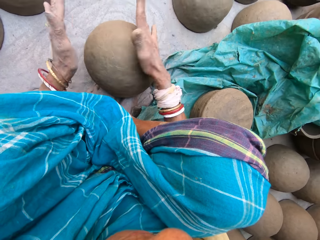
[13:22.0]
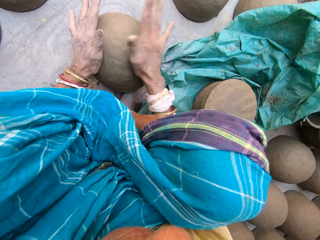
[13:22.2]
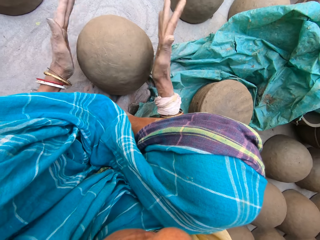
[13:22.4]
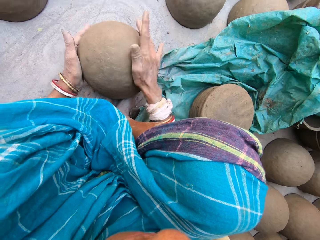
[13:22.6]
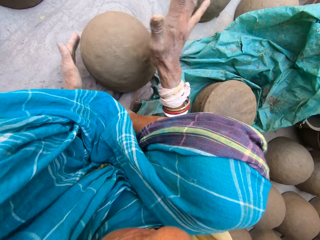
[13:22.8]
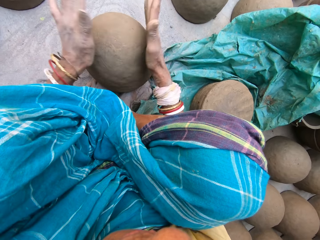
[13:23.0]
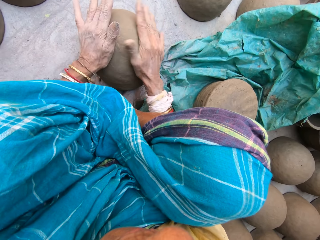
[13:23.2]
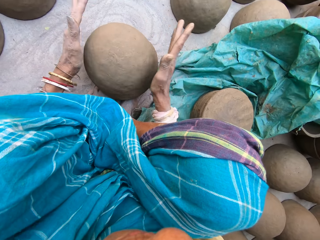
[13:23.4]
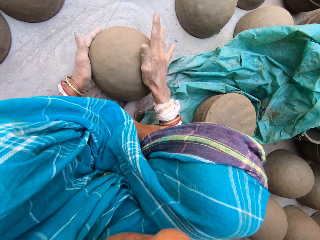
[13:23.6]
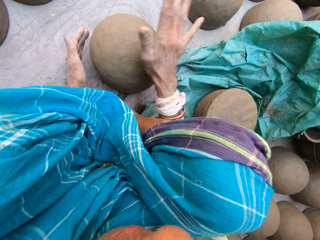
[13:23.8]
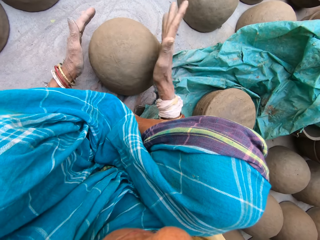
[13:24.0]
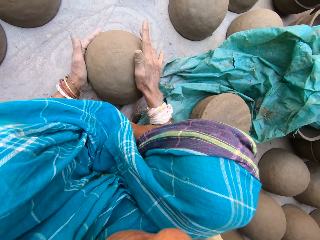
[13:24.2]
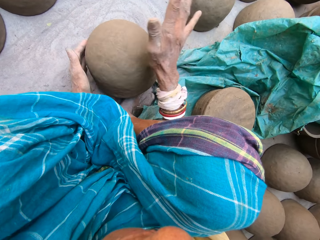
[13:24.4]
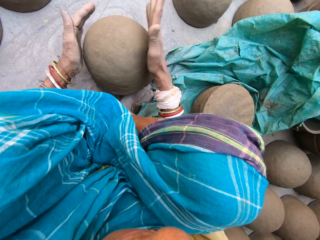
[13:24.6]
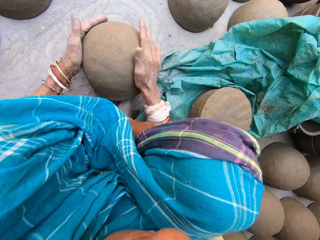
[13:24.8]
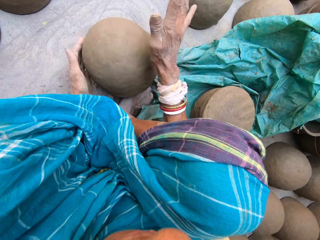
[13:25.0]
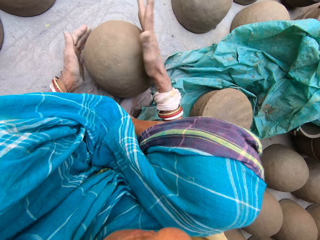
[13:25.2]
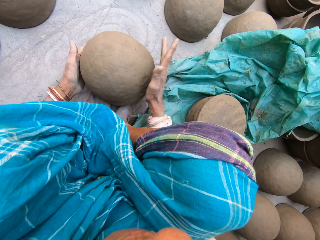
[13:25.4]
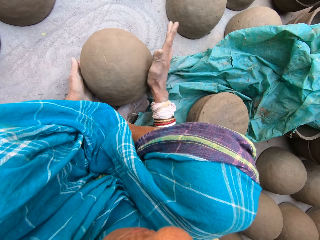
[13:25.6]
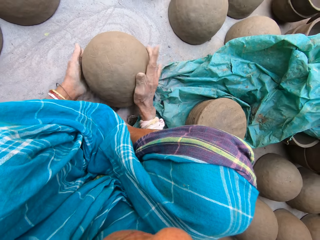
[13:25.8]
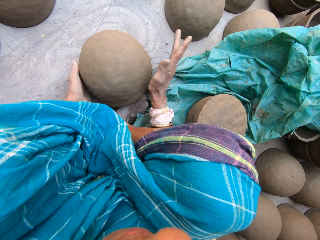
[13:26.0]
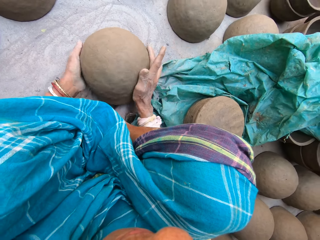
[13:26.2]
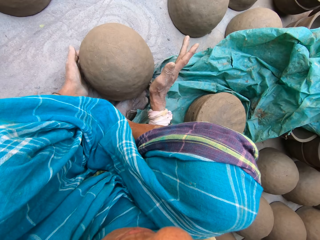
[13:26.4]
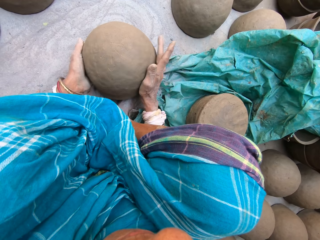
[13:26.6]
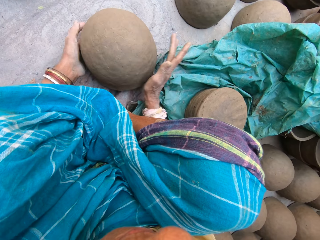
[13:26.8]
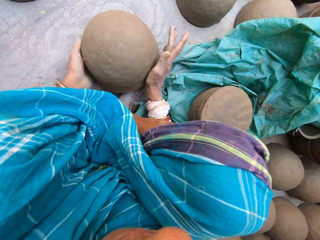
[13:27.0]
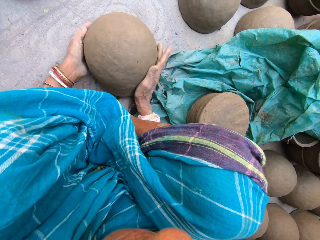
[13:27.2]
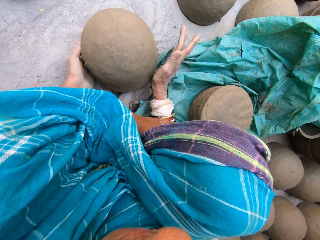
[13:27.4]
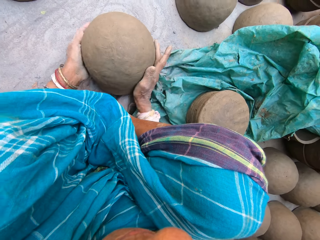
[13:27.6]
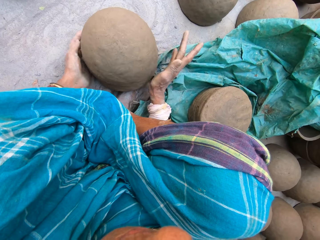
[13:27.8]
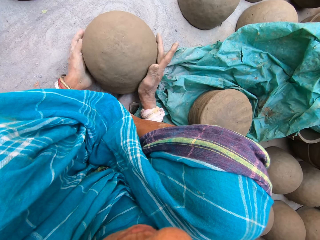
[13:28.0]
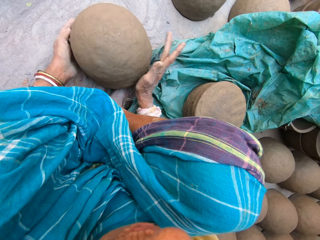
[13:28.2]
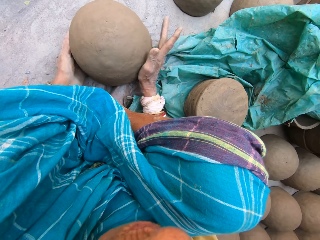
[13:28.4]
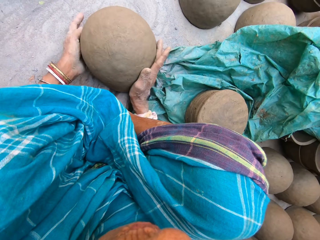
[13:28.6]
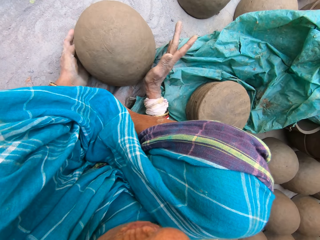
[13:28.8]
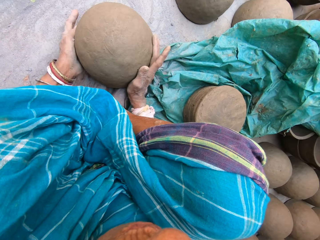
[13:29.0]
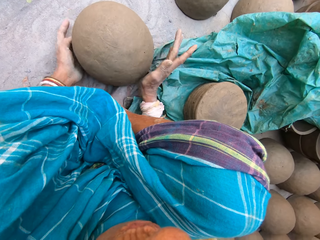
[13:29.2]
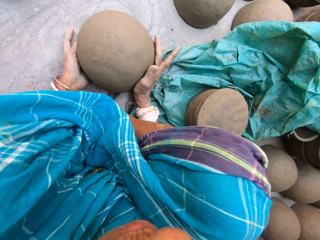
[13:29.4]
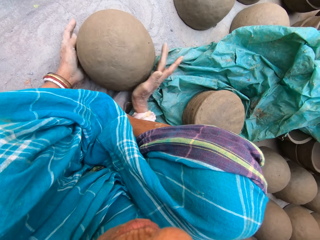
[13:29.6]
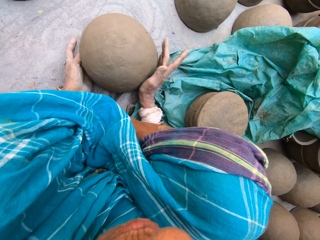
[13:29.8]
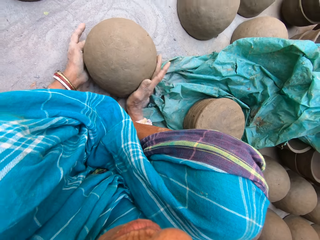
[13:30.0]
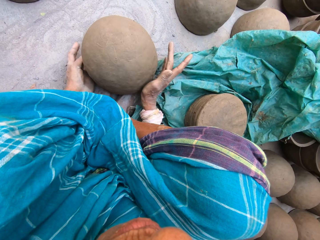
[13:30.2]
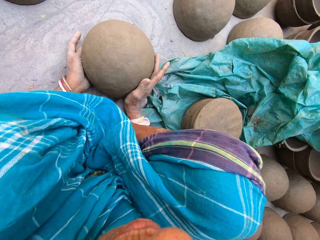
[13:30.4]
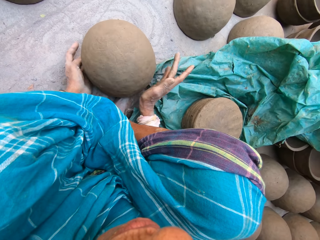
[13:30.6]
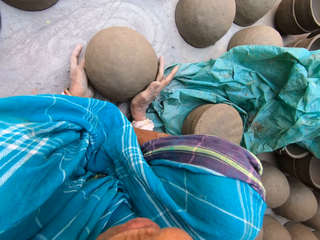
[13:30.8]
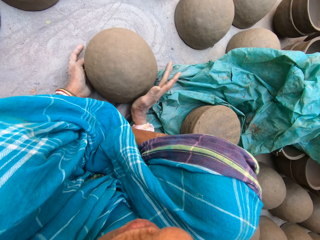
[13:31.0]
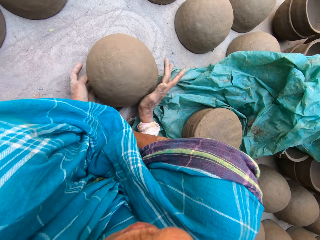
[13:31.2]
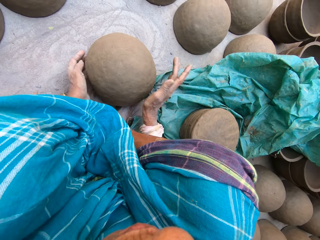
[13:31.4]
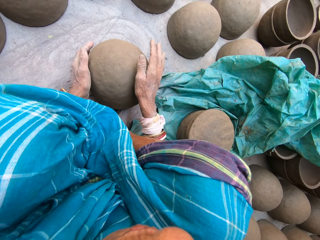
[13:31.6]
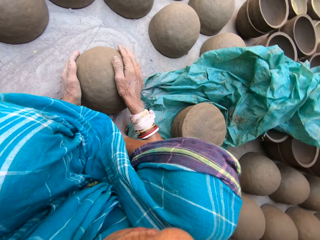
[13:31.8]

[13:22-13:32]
The camera wearer molds the clay.

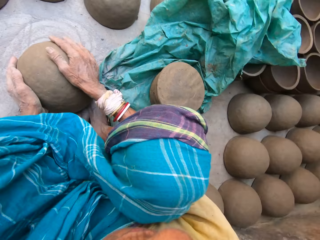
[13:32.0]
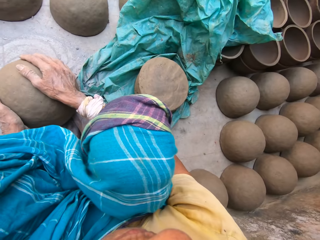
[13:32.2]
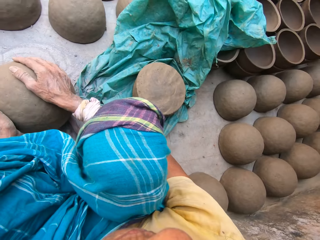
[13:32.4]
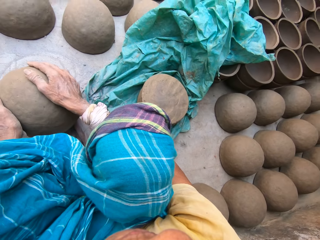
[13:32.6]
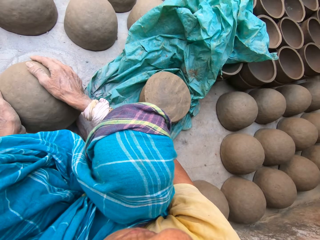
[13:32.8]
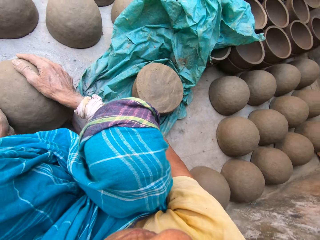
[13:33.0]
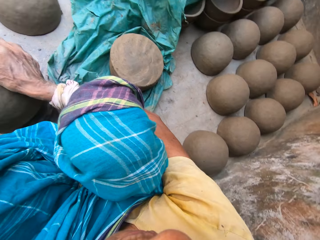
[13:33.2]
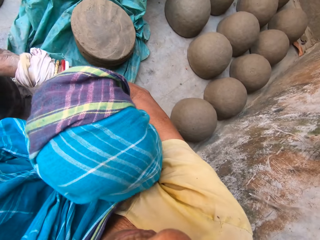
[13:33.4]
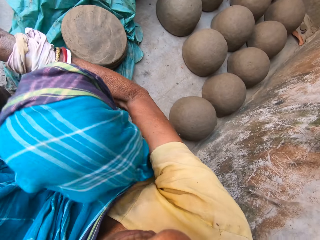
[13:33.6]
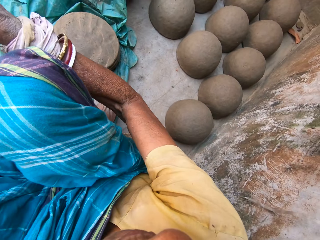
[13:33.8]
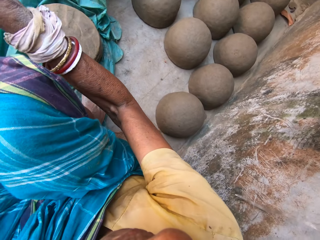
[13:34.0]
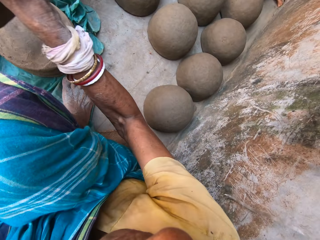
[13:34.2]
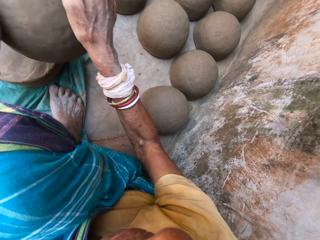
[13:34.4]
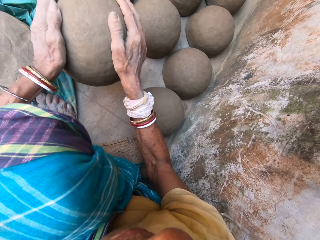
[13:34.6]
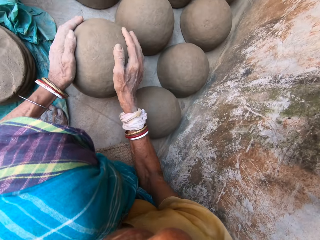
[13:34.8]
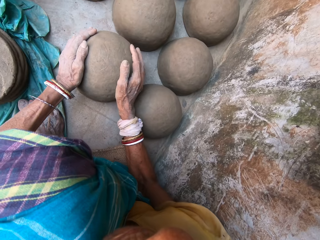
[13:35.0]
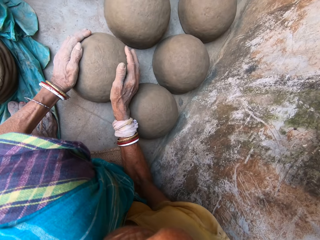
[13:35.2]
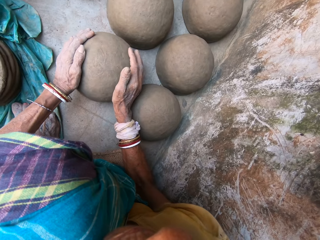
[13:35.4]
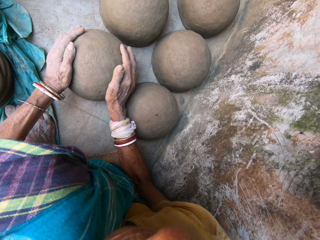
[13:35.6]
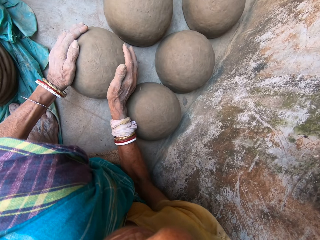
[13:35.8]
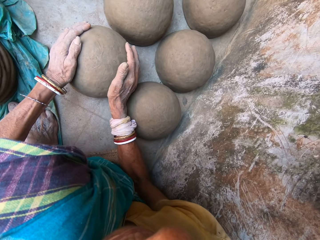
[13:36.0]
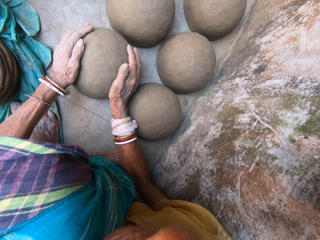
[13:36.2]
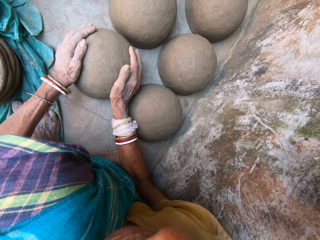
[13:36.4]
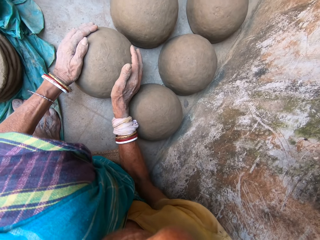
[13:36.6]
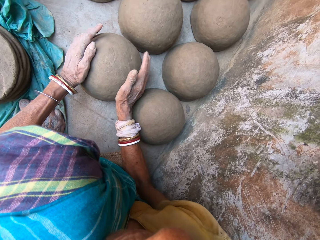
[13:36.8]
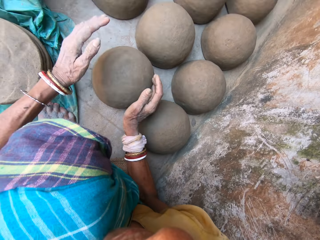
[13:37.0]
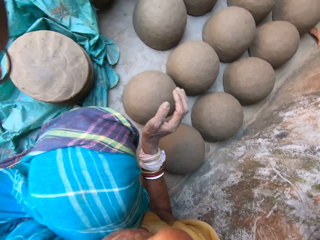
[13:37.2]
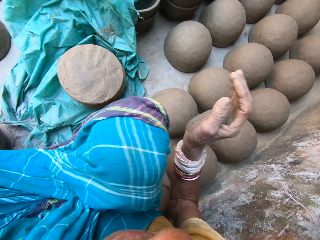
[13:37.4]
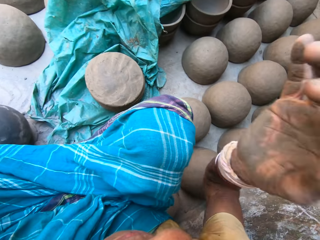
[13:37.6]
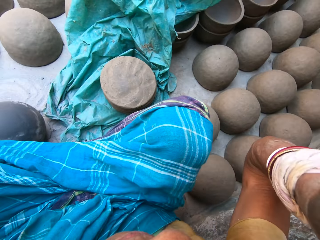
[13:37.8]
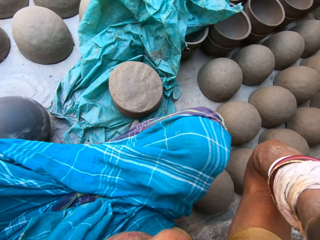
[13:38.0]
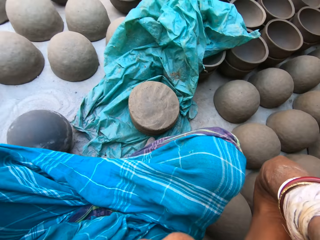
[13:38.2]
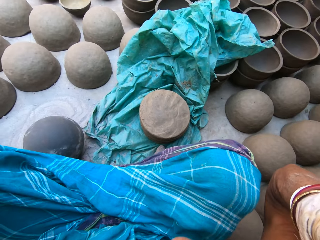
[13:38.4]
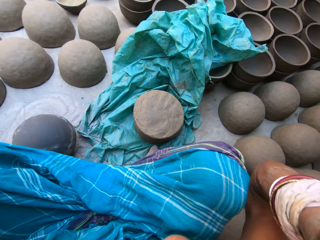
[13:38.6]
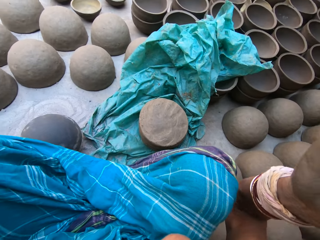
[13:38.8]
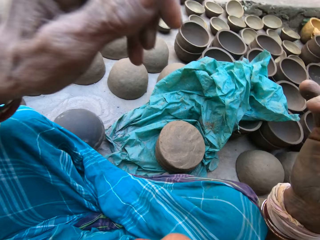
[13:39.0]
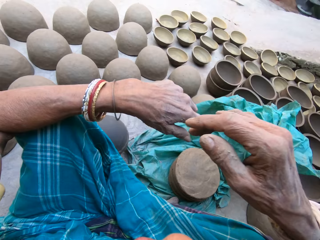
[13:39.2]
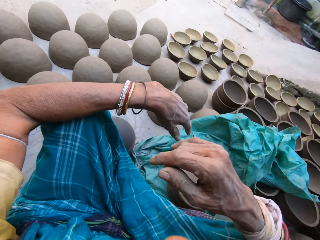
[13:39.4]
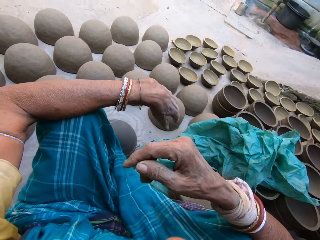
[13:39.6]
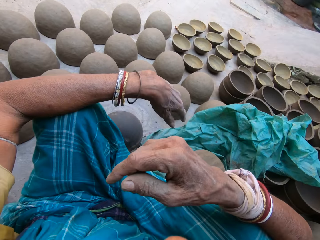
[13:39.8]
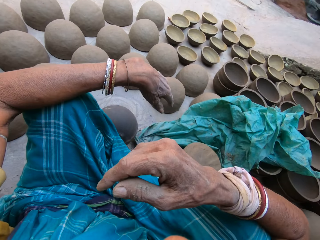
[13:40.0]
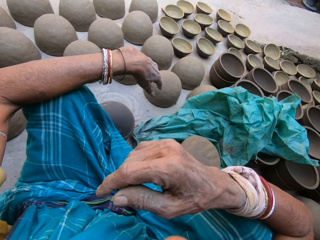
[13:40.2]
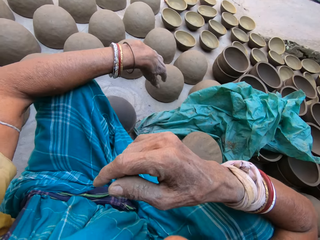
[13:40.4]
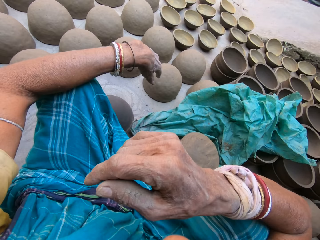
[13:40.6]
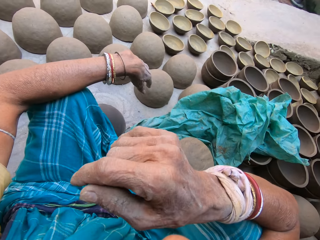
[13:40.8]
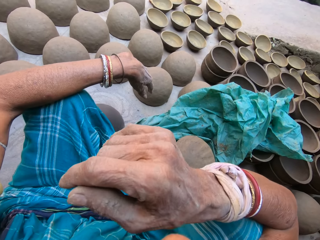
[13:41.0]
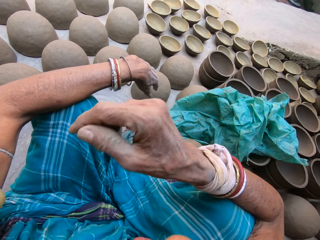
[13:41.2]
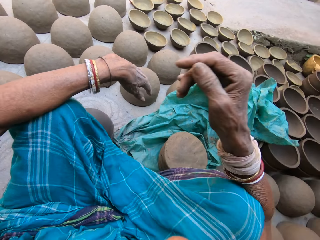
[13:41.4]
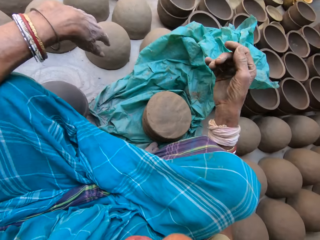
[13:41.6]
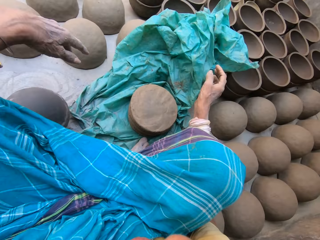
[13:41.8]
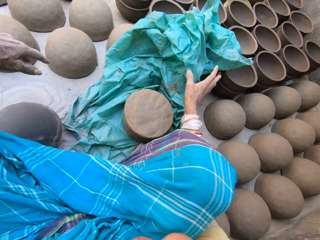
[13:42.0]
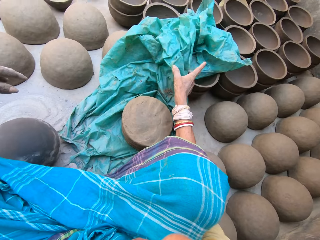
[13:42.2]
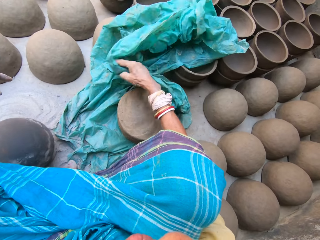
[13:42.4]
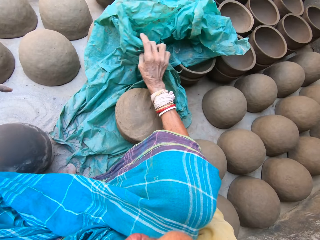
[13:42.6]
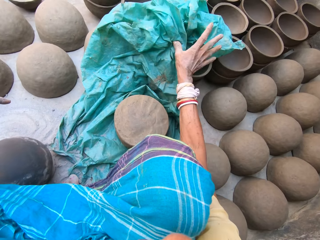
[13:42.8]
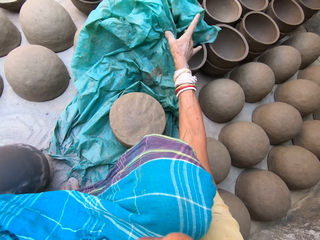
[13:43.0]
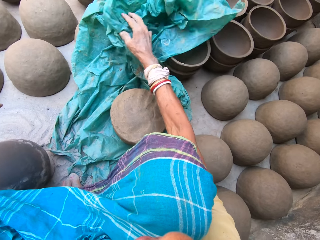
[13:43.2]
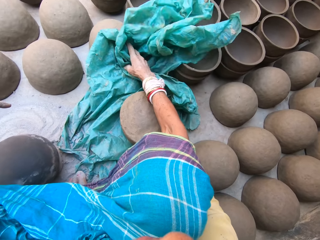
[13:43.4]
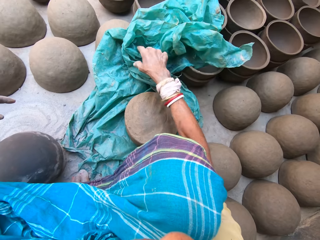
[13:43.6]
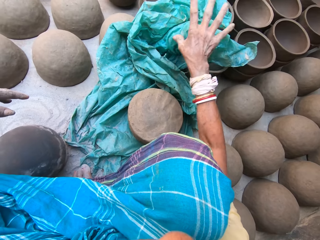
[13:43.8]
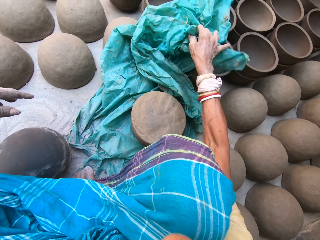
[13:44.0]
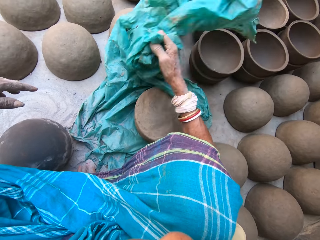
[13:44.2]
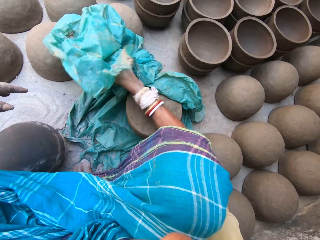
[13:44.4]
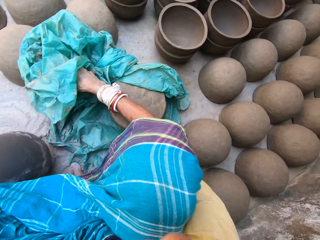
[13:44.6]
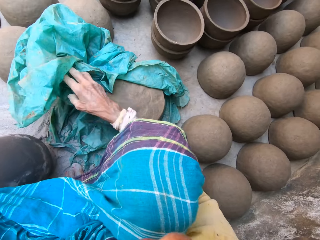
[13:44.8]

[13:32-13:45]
The camera wearer picks the clay pot from the wooden block. They place the clay pot on the ground. They touch the camera. They adjust the camera. They cough. They cough again. They move a polythene bag on the ground. They adjust the clay cover.
